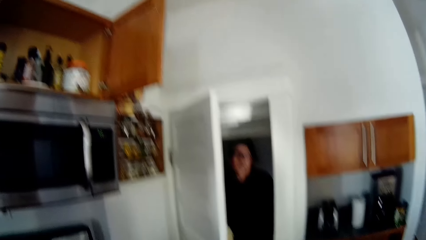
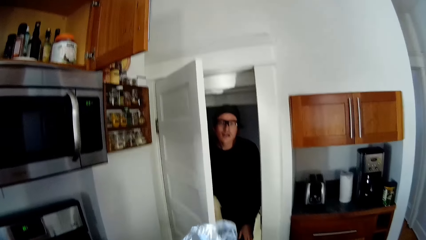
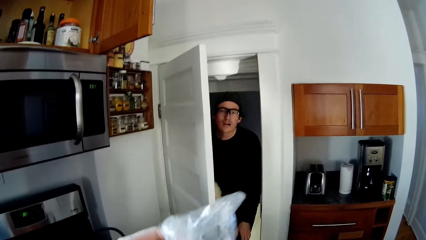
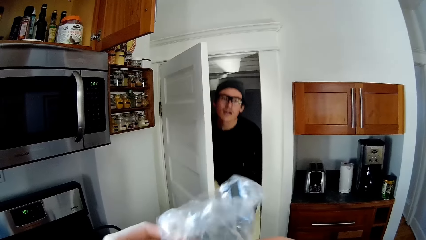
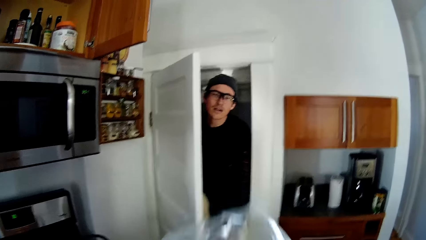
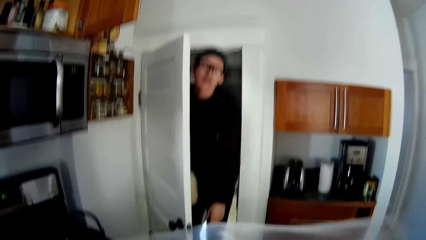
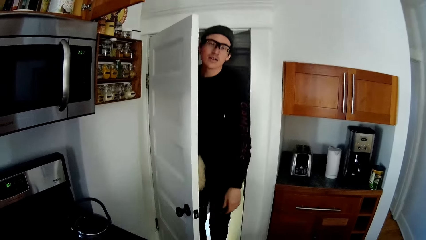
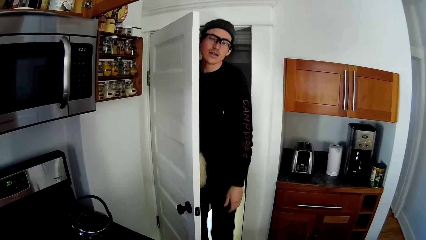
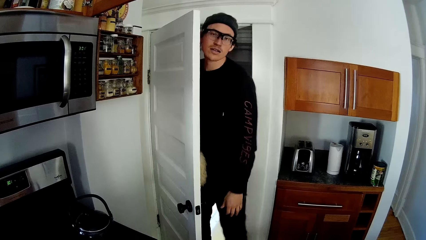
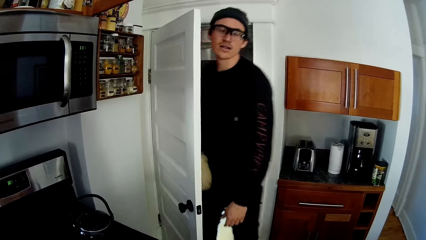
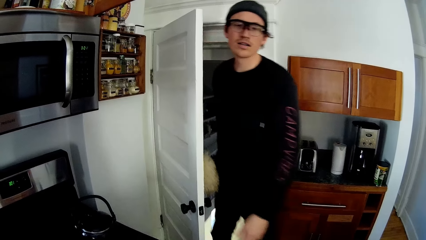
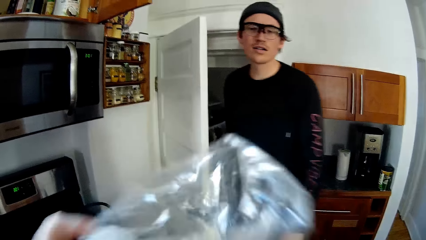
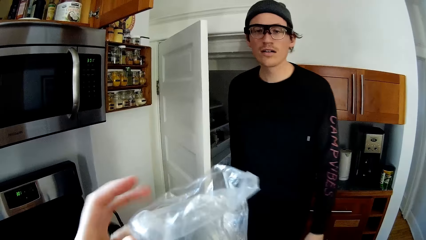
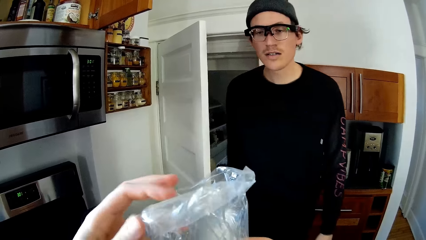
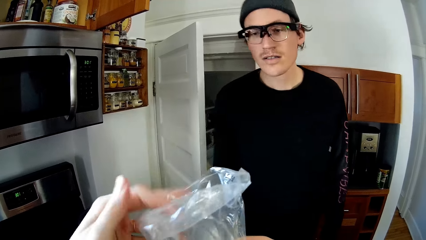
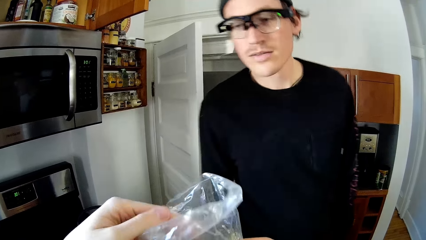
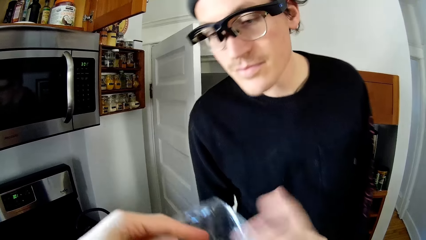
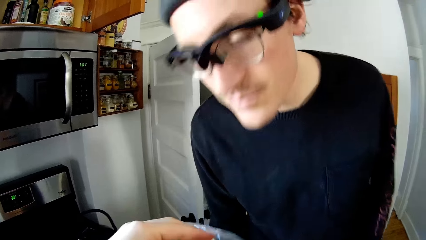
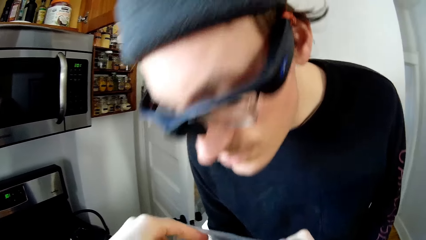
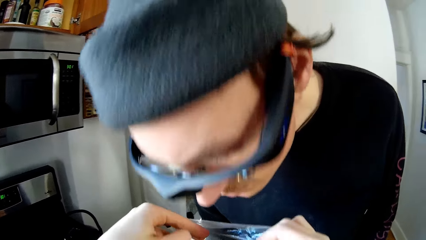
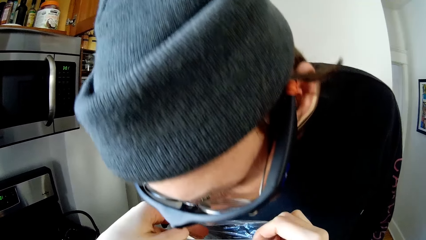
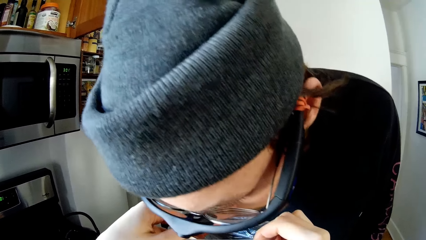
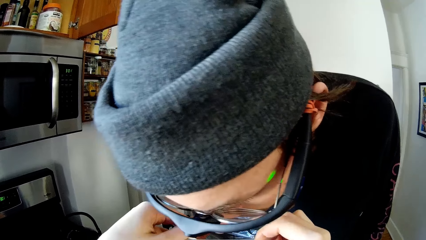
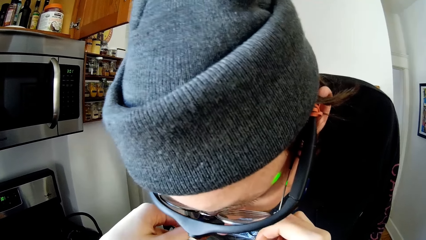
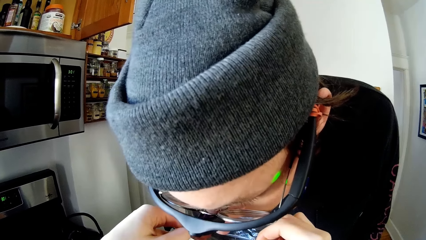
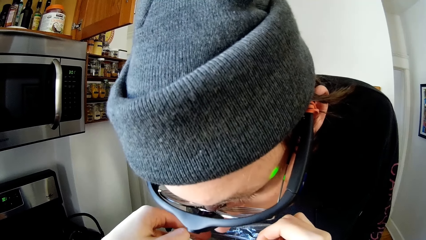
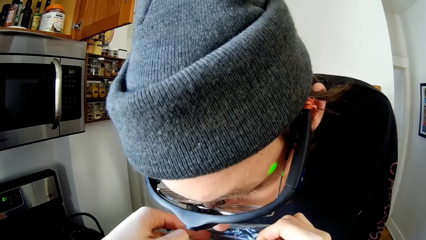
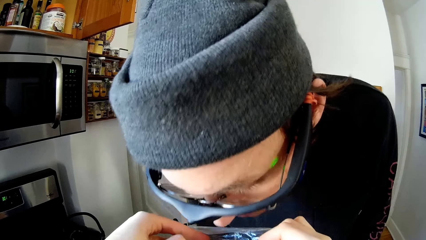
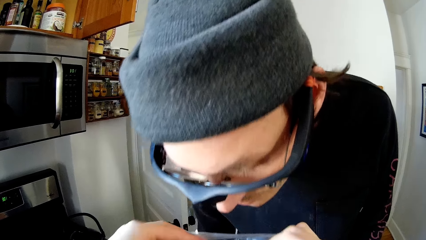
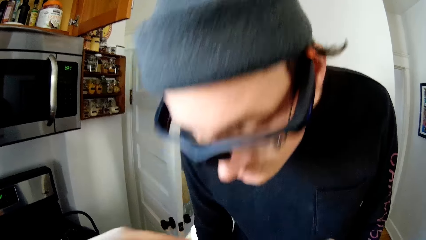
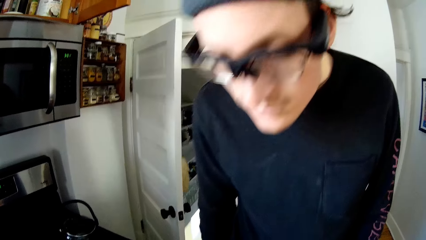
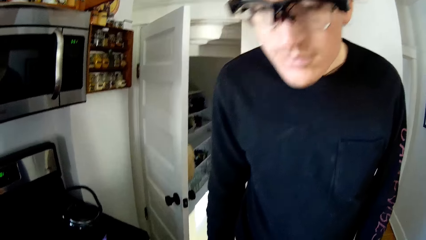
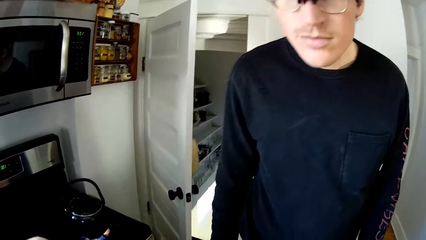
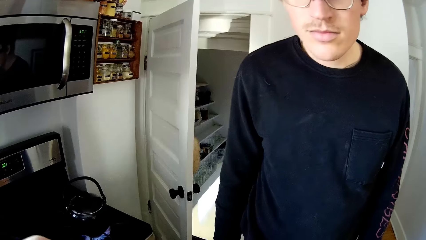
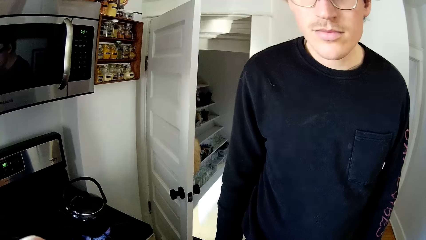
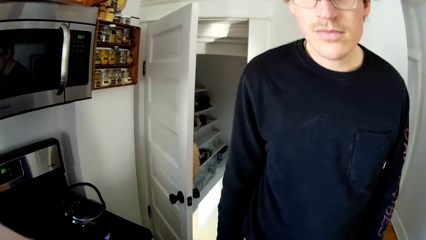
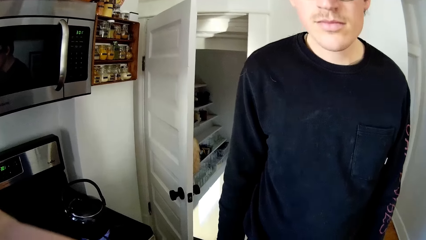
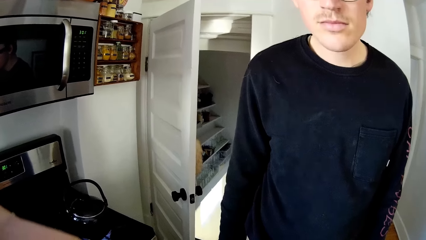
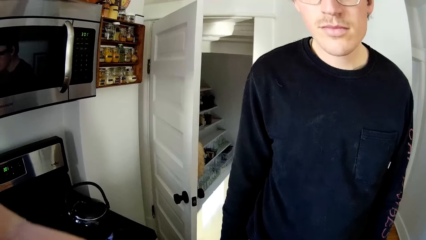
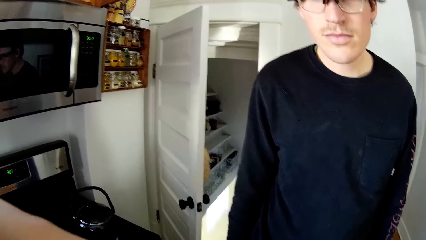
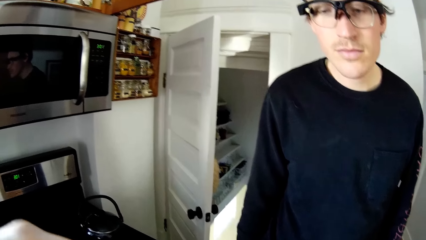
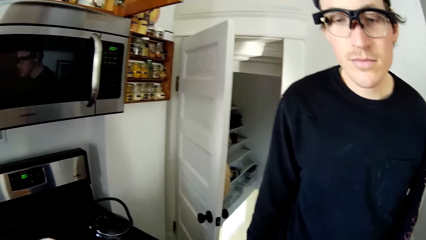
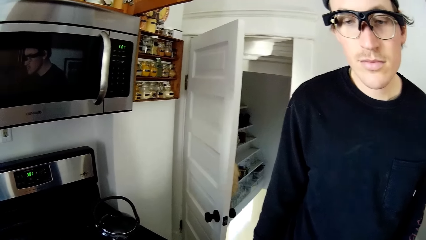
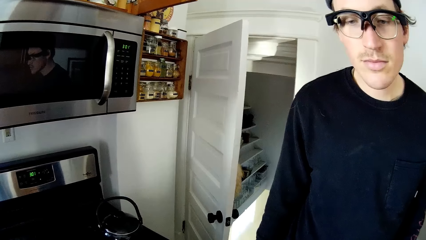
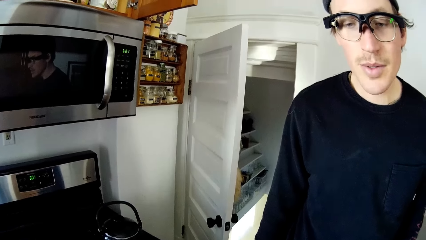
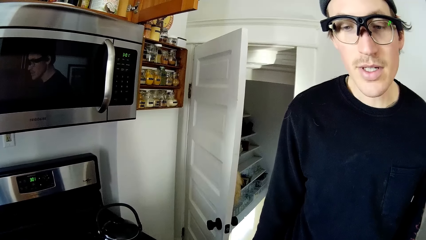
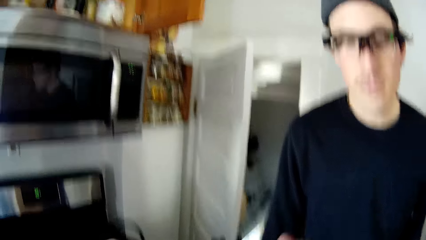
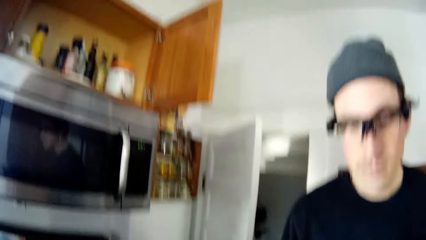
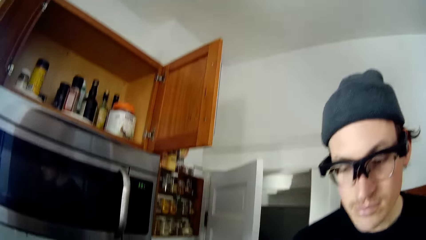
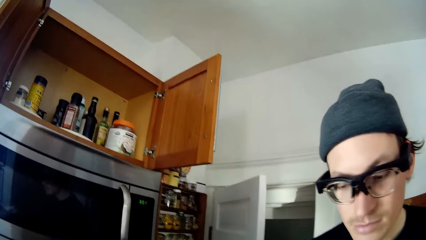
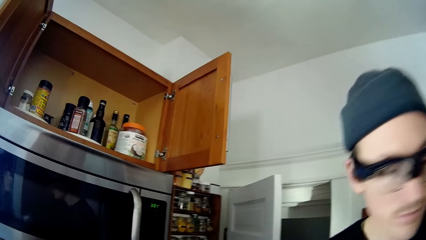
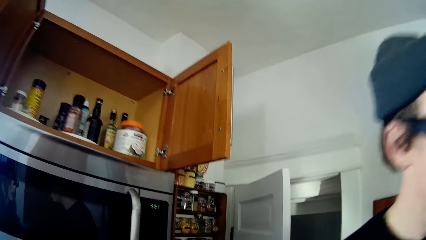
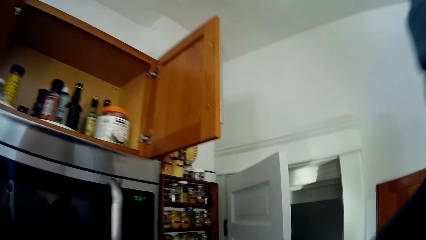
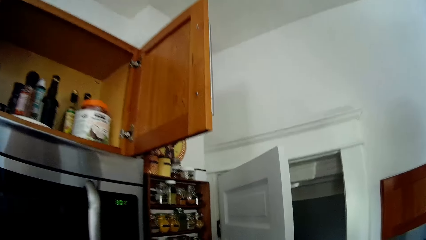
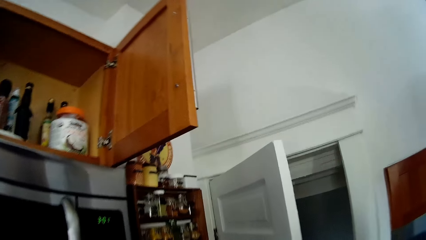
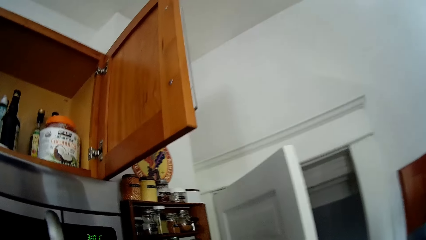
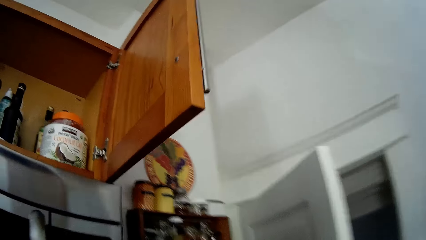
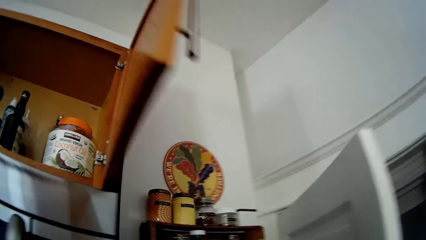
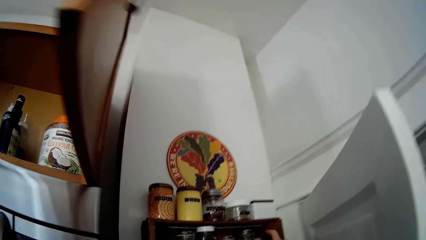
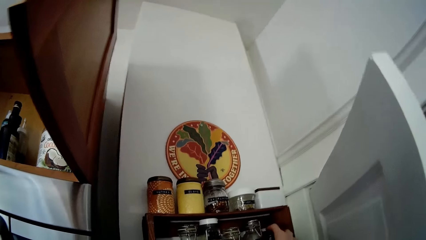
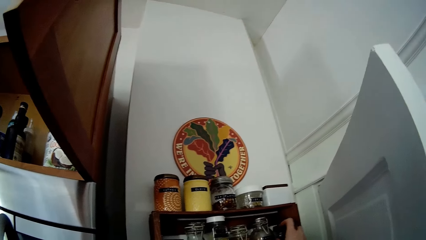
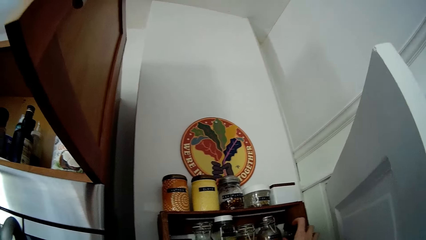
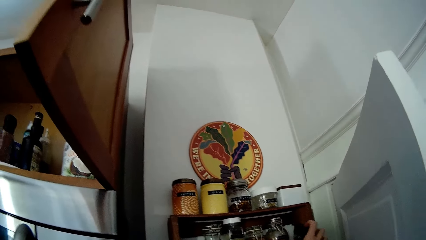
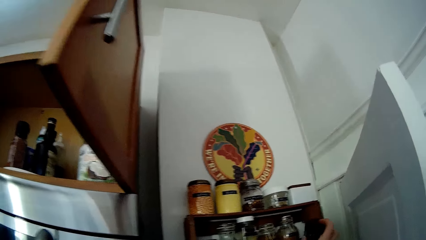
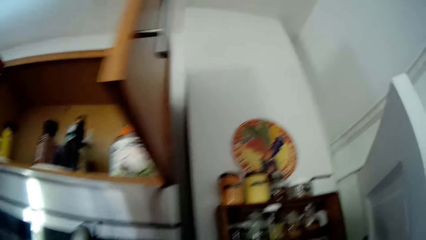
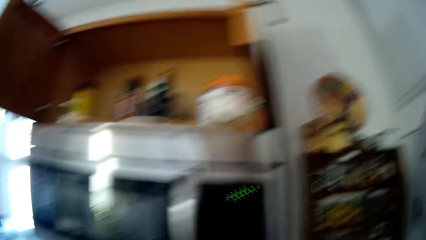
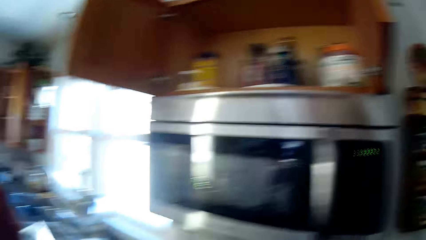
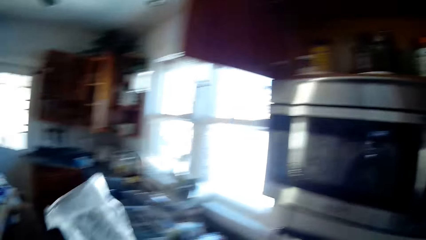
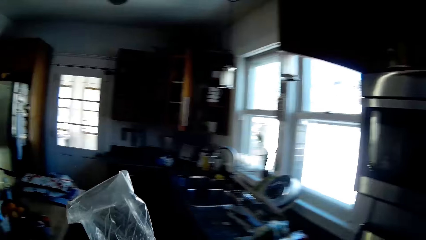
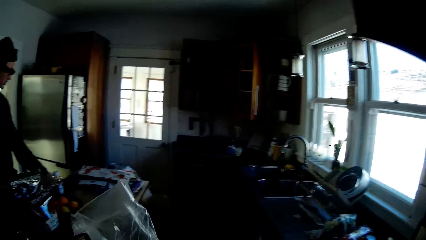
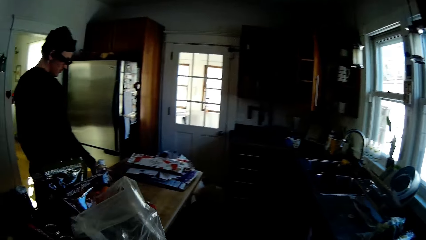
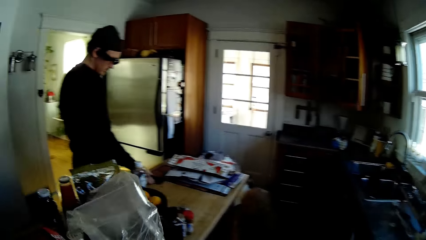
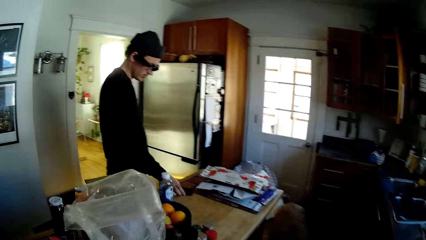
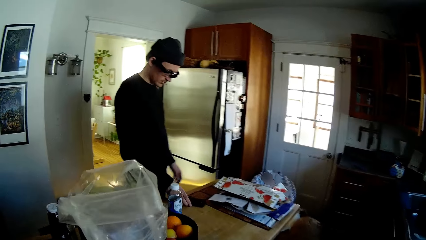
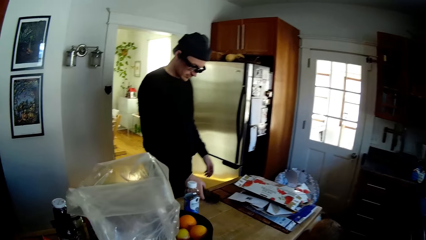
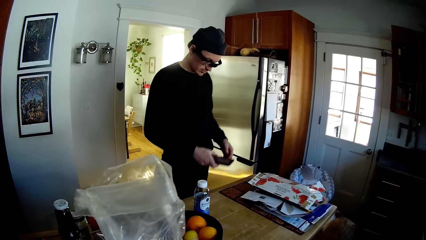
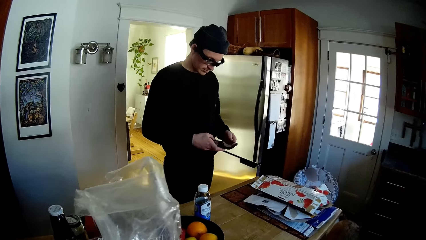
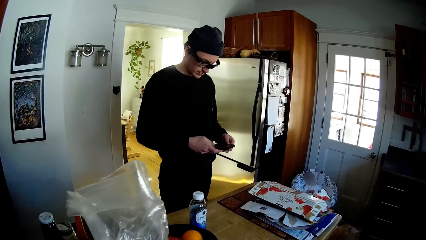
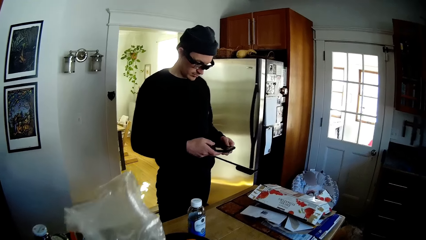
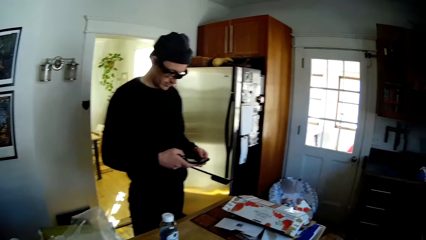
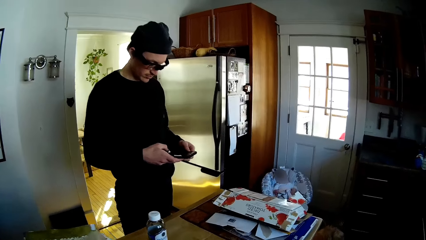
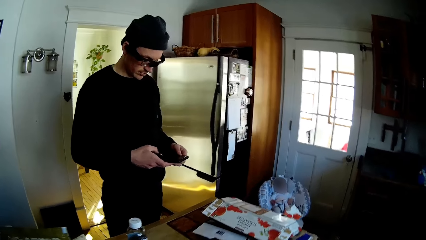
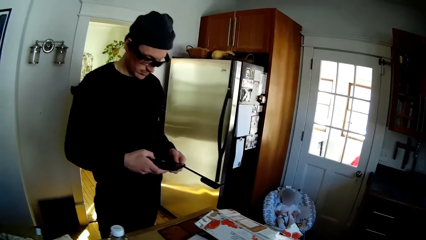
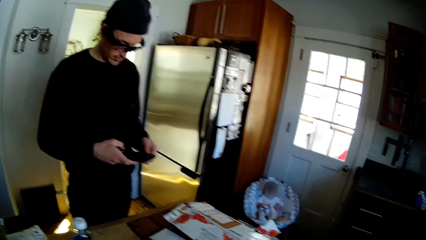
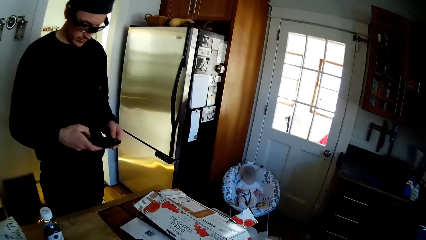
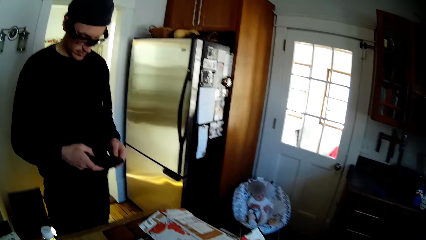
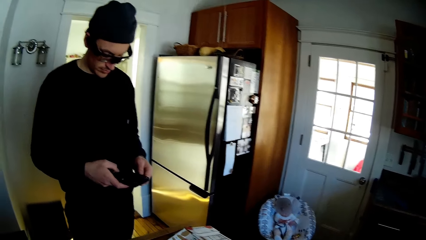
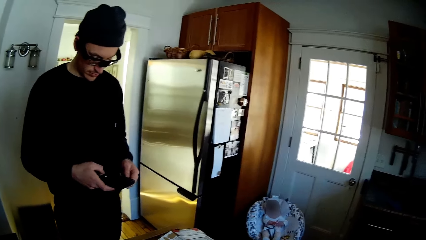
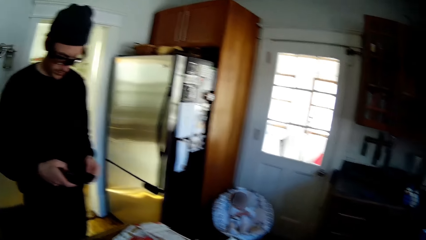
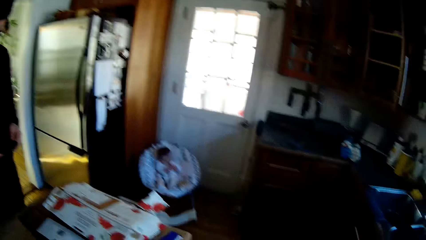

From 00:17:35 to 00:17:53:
The man walks into the kitchen. The man smells the polythene bag in the camera wearer's hands. The man lowers his head on the paper. The man talks to the camera wearer. The camera wearer takes a bottle from the shelf with her right hand. The man picks up a phone from the table with his right hand. He operates the phone with his two hands. The camera wearer puts the paper down.
